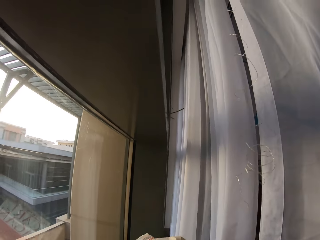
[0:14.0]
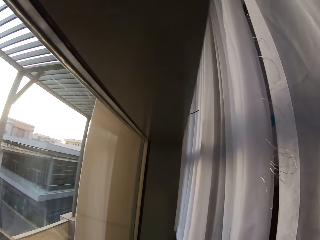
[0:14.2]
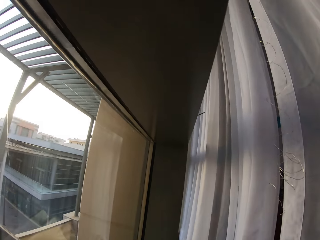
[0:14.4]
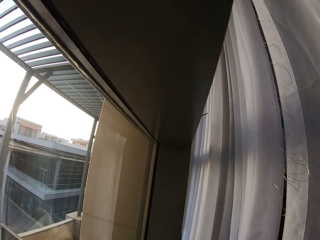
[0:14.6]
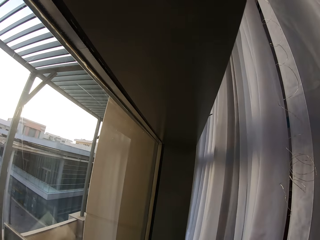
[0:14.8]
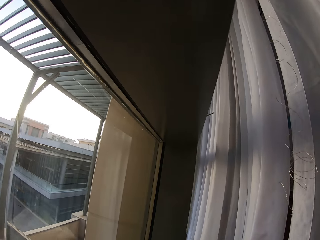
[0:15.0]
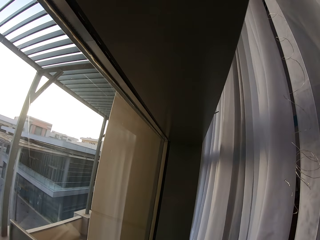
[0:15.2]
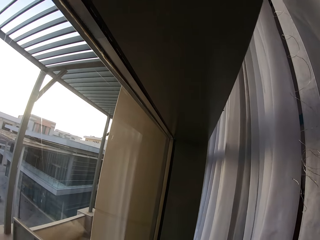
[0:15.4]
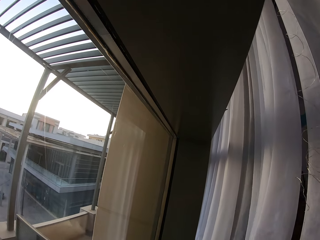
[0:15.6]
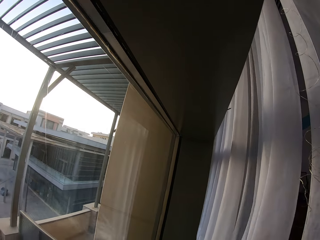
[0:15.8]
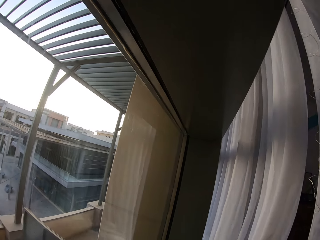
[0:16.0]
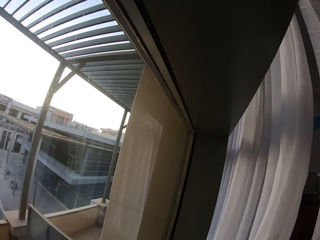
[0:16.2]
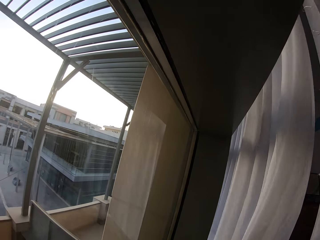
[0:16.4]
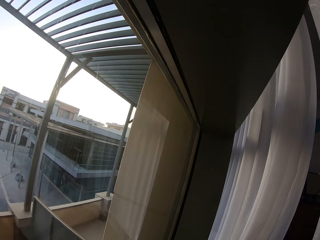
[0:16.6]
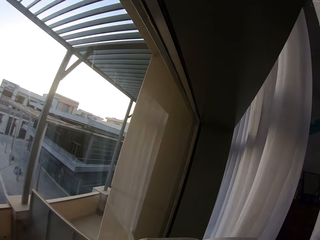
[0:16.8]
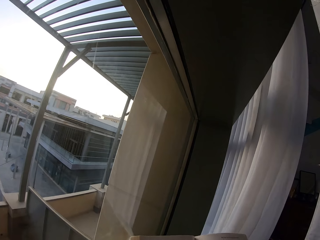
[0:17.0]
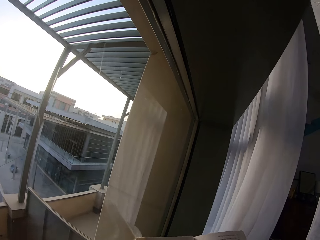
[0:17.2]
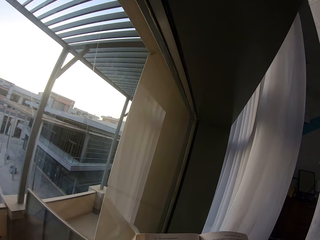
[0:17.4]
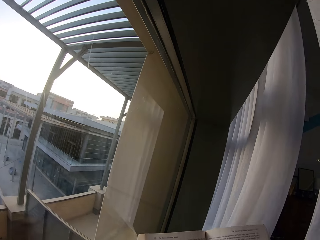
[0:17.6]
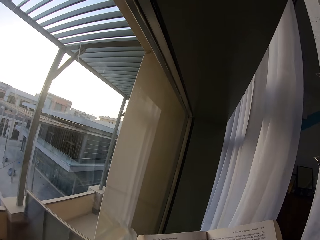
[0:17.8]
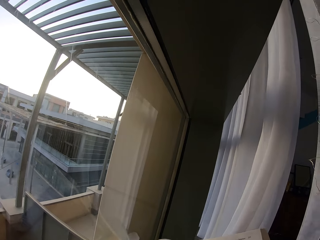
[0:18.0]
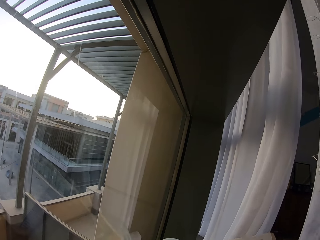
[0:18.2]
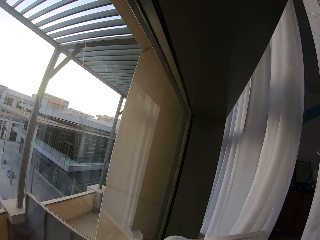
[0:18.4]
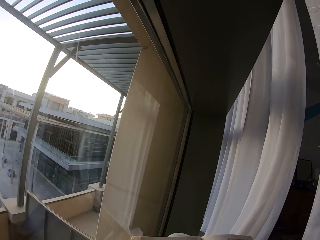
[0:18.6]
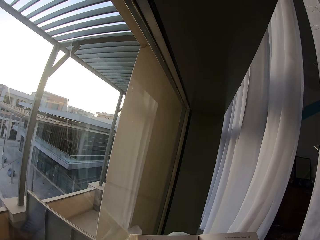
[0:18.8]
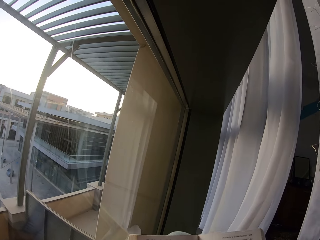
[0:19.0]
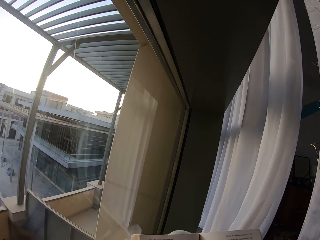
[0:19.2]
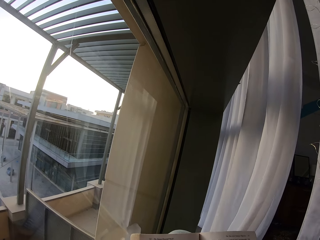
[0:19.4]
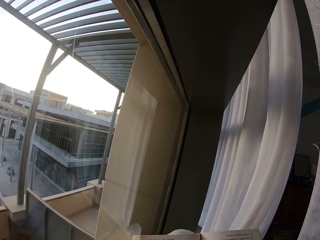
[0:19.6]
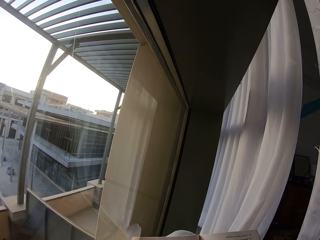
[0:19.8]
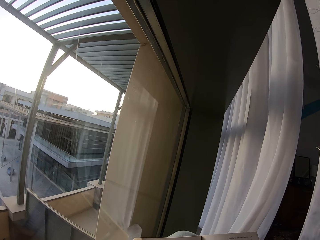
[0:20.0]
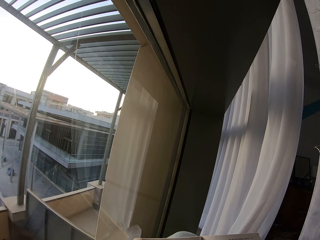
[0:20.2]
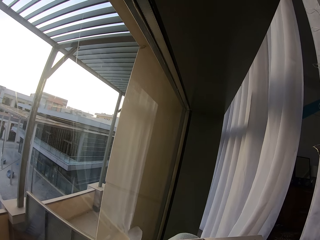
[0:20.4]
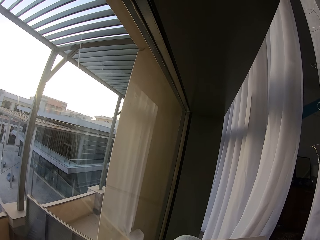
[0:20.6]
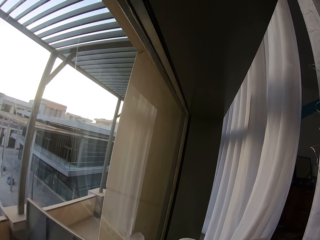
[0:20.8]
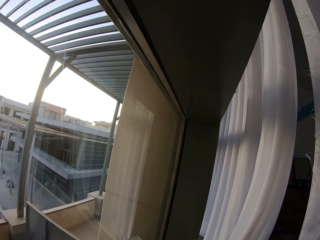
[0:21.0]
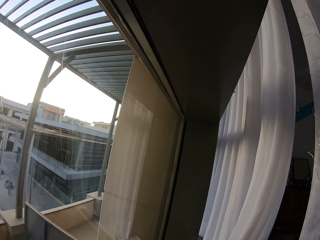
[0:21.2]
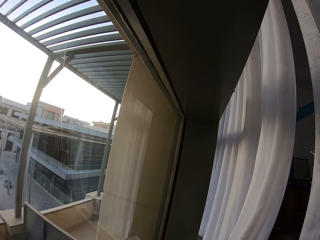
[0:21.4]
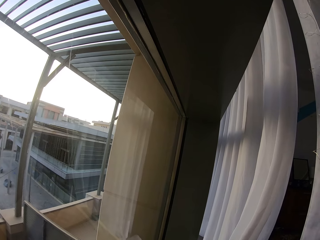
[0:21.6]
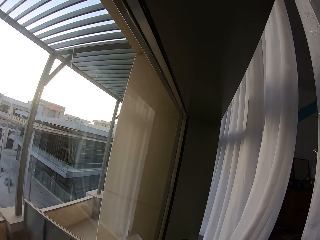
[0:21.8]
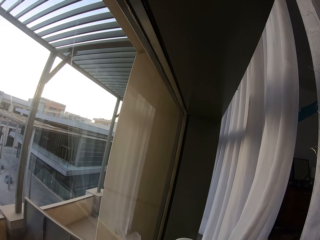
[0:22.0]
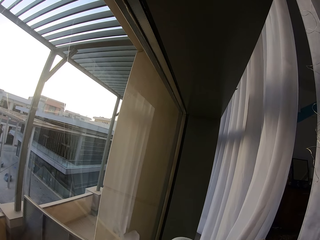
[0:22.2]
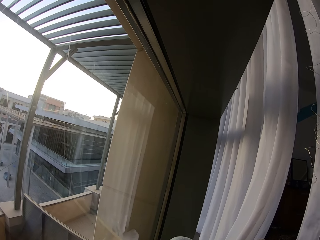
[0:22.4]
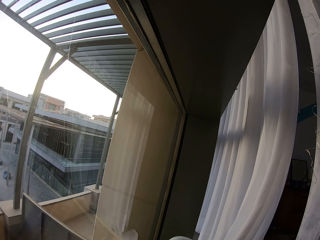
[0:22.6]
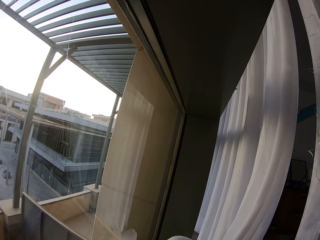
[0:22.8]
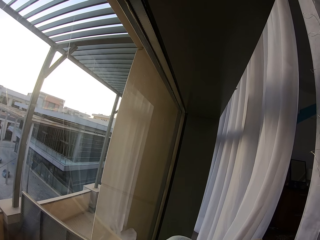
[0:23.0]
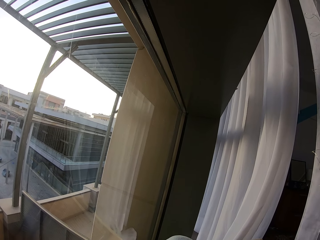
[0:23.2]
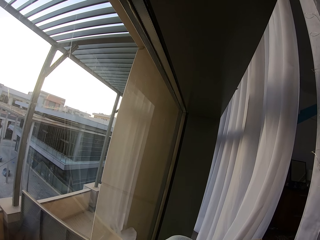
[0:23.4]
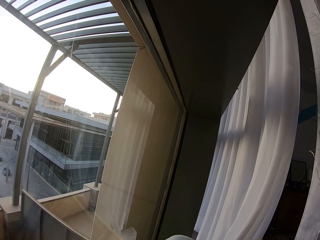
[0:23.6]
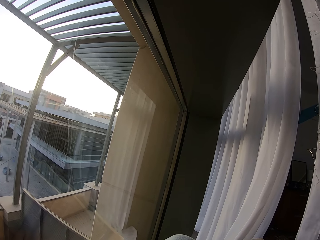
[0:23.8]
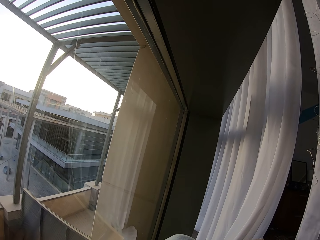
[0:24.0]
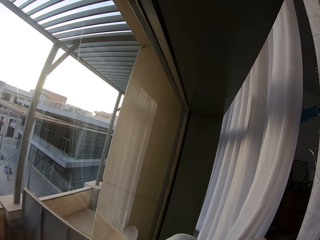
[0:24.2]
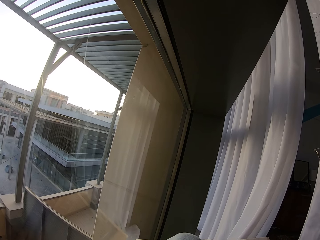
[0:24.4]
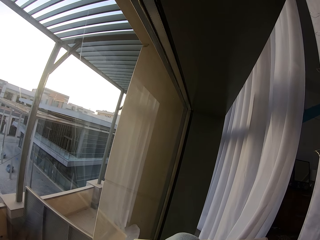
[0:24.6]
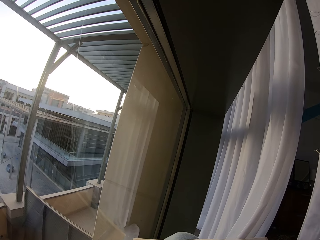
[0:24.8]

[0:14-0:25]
The camera wearer opens the book. They read the book.

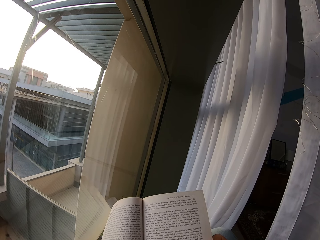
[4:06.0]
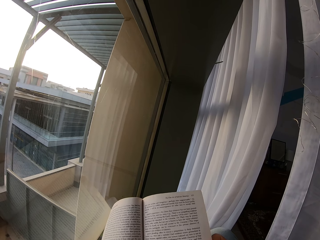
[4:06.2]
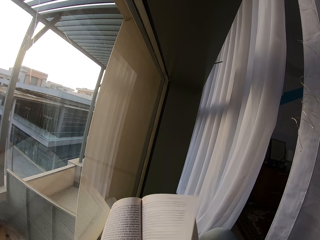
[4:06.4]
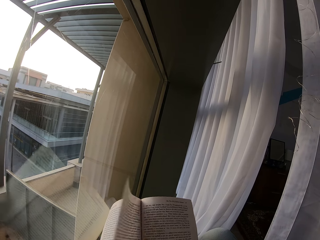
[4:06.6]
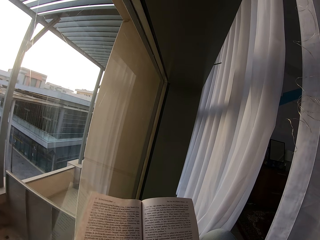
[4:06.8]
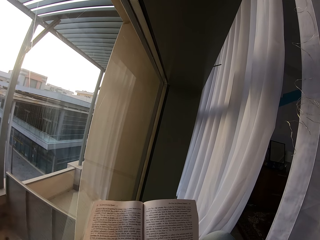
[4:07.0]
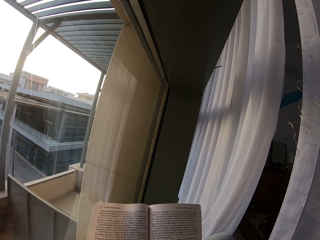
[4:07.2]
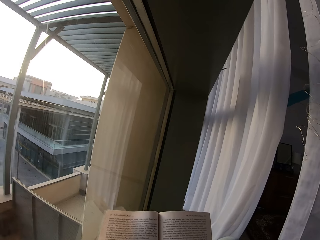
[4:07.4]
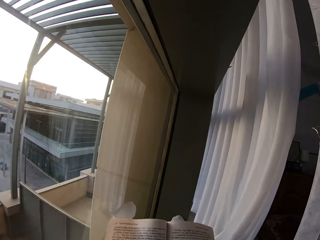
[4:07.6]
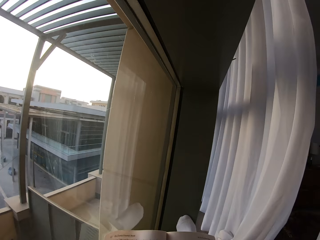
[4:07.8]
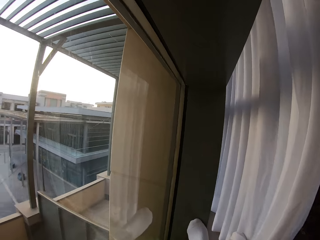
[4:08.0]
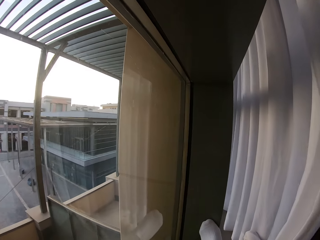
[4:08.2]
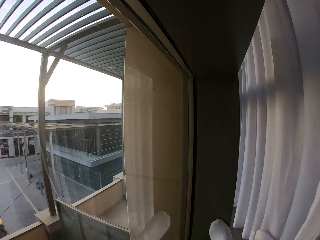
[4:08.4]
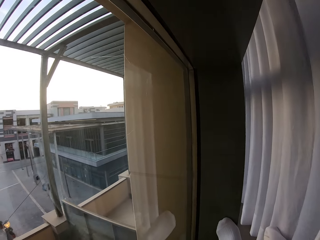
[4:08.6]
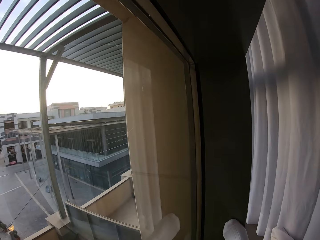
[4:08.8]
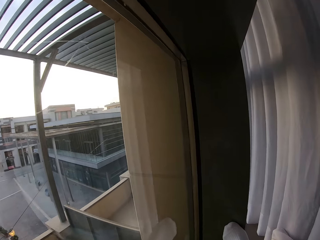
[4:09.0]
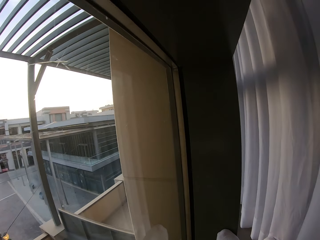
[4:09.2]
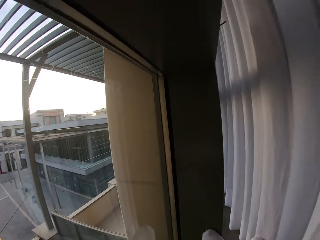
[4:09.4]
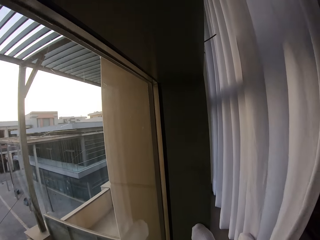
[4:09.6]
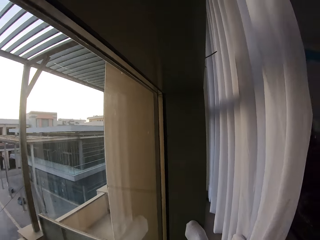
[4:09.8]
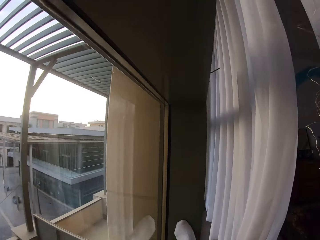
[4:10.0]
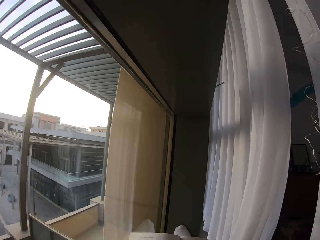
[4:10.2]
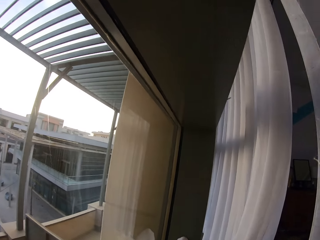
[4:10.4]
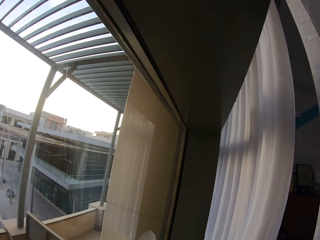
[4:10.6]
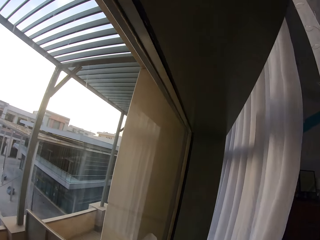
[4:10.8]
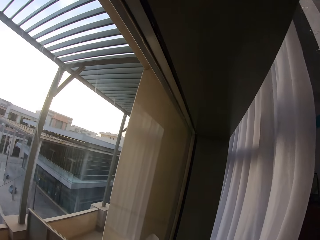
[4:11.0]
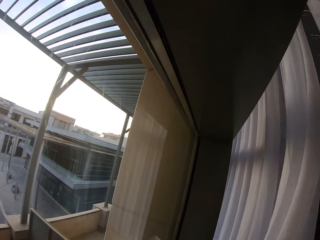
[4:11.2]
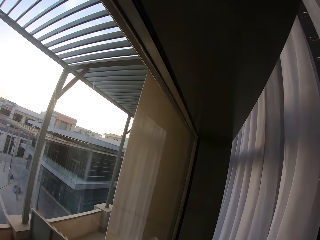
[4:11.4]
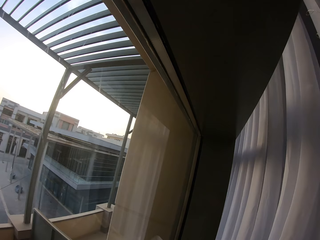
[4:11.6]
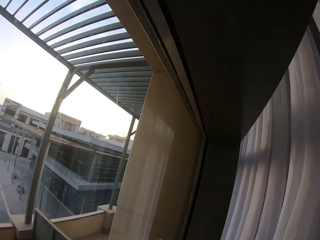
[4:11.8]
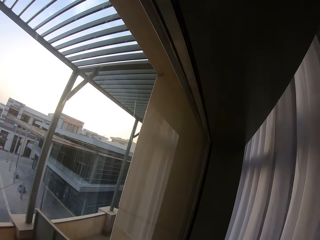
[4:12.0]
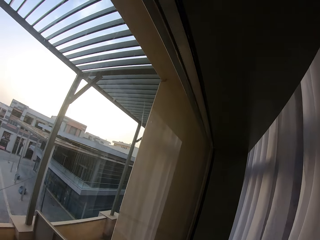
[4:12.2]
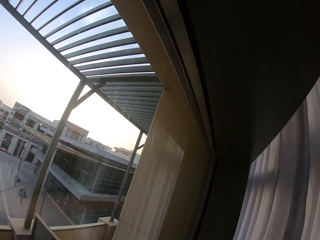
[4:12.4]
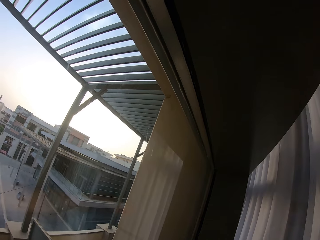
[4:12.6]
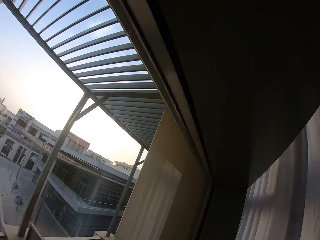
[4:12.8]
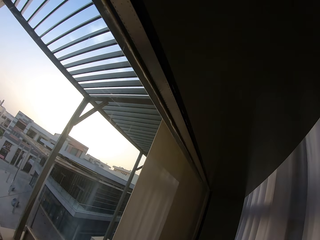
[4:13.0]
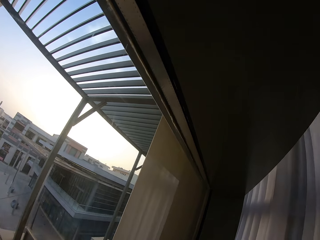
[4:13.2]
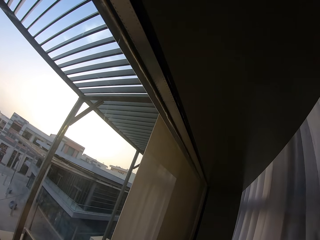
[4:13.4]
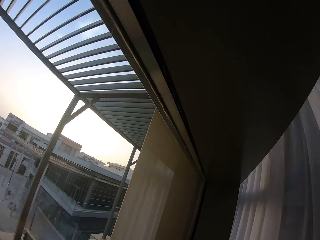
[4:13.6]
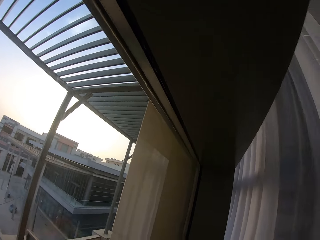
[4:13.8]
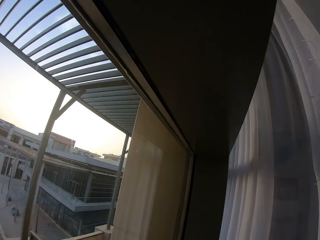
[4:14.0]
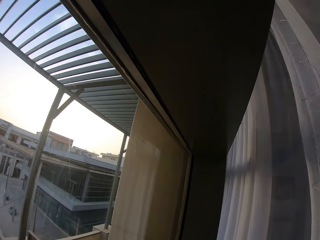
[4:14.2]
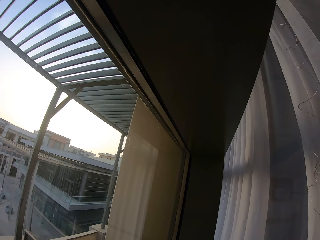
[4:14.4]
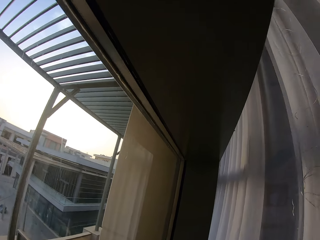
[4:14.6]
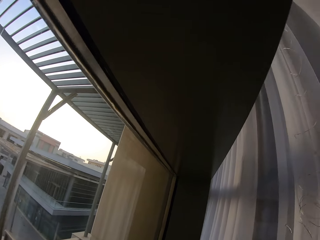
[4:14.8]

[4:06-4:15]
The camera wearer opens the next page of the book. They read the book.
